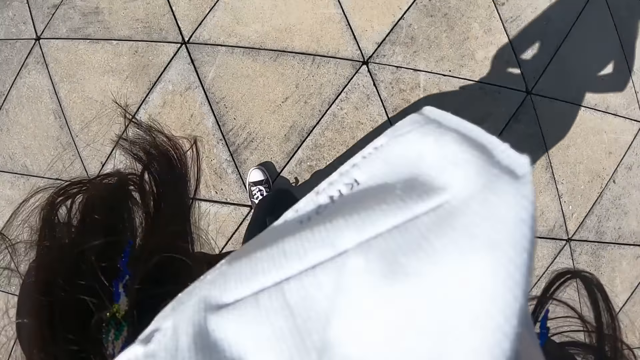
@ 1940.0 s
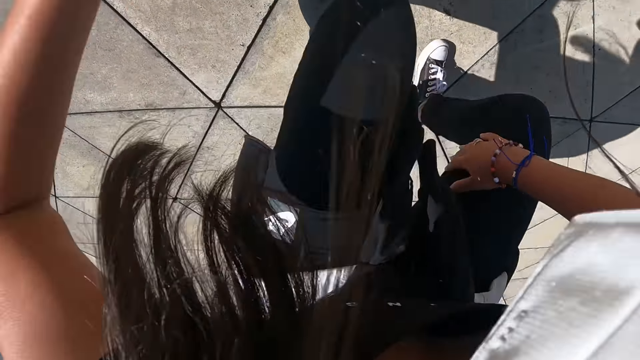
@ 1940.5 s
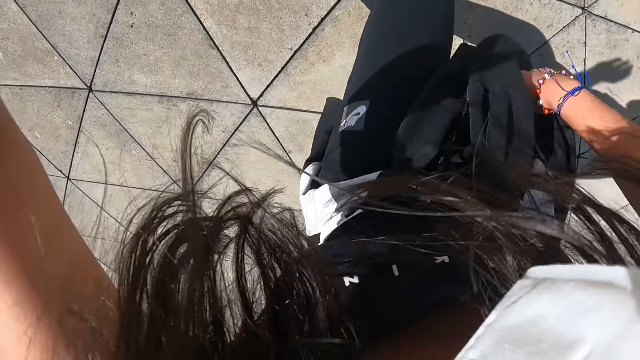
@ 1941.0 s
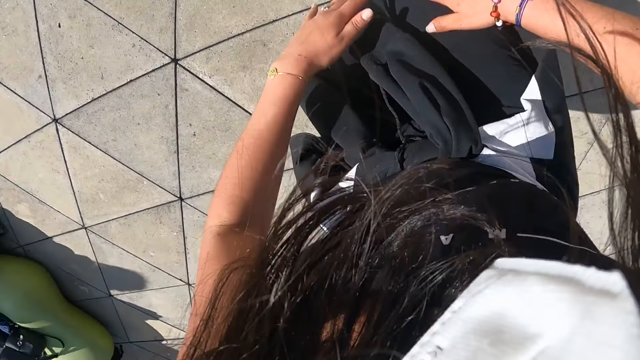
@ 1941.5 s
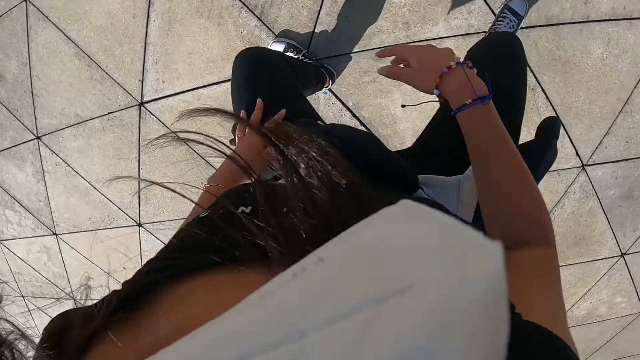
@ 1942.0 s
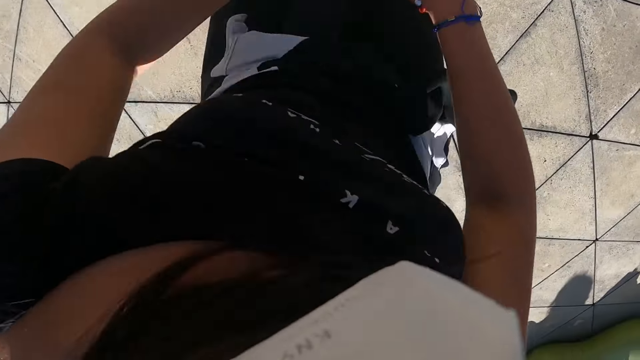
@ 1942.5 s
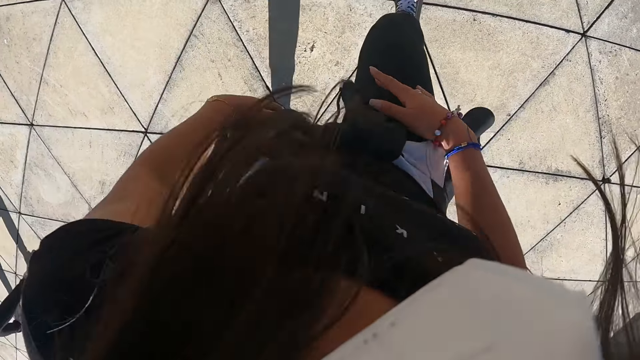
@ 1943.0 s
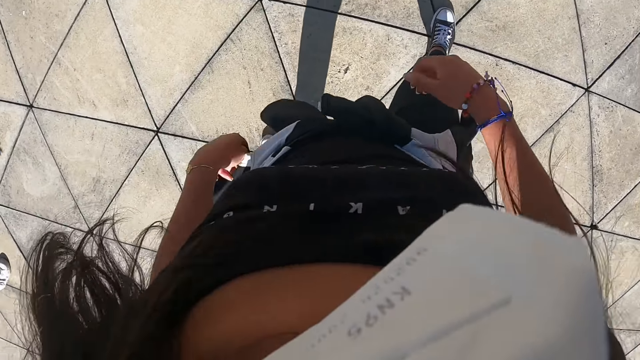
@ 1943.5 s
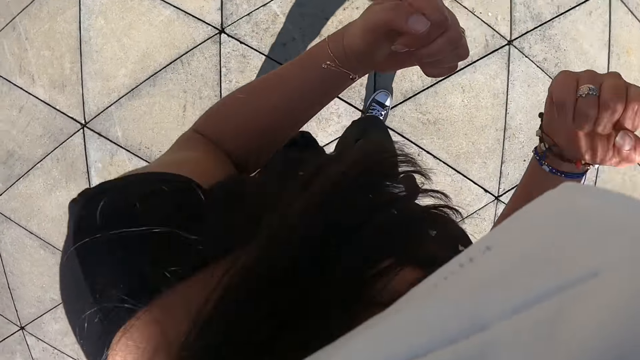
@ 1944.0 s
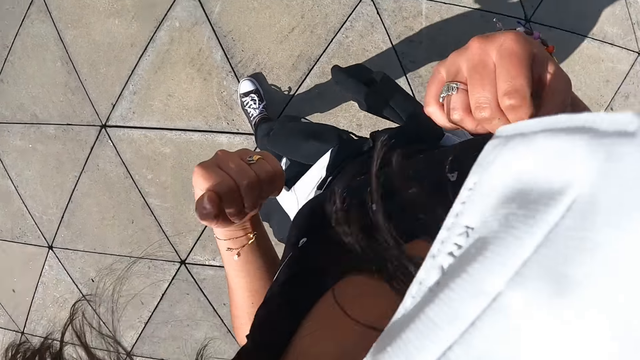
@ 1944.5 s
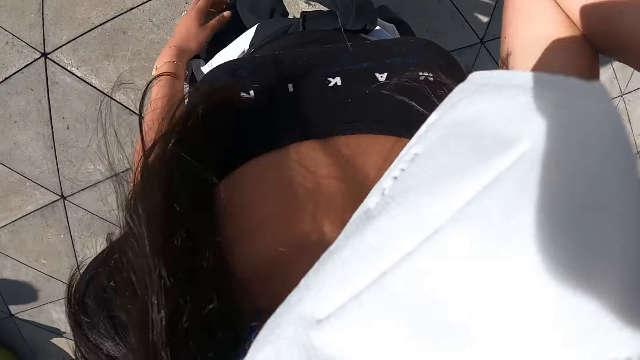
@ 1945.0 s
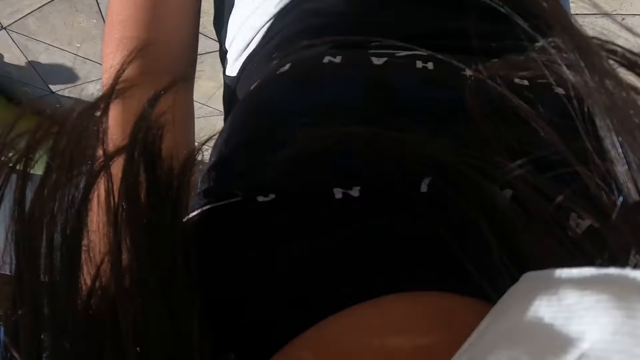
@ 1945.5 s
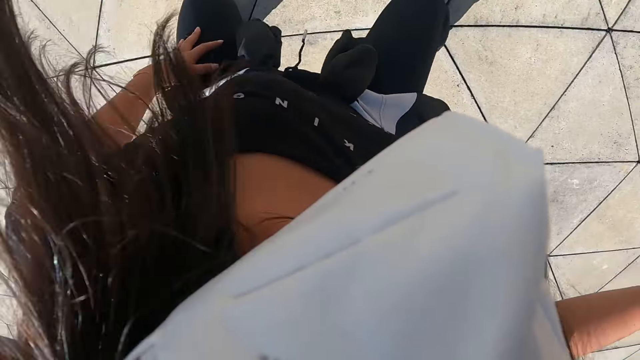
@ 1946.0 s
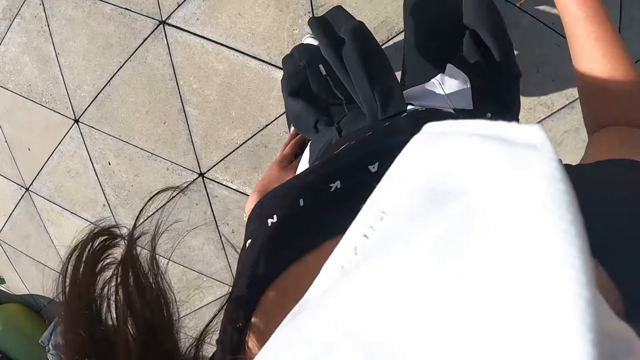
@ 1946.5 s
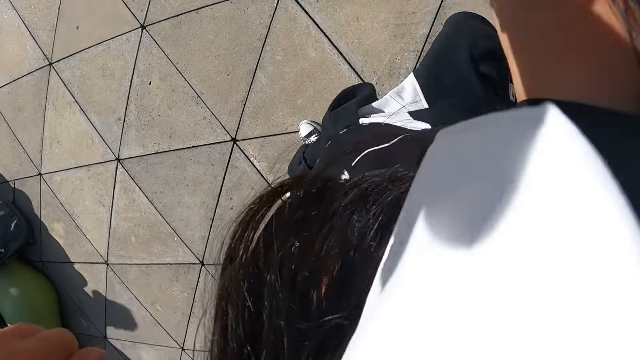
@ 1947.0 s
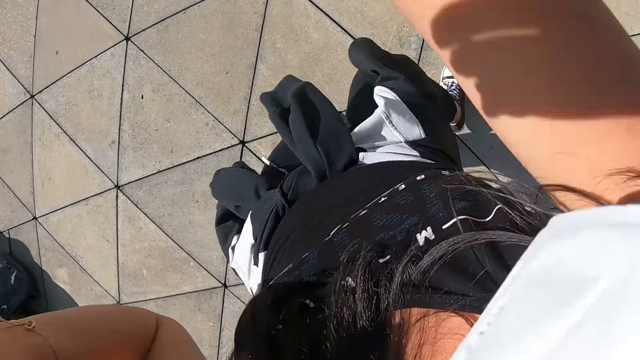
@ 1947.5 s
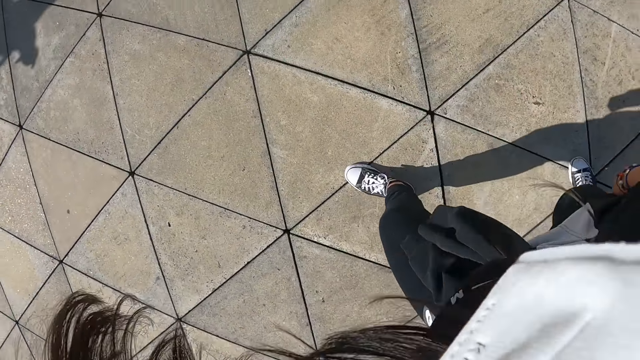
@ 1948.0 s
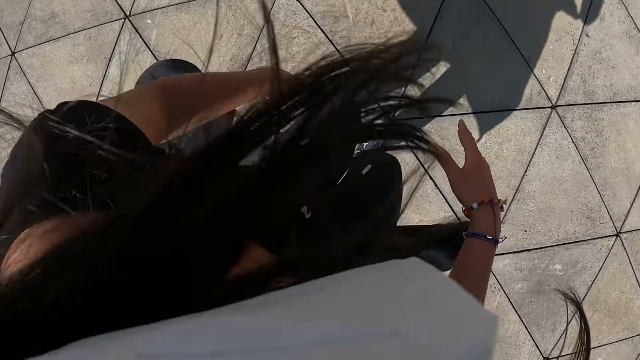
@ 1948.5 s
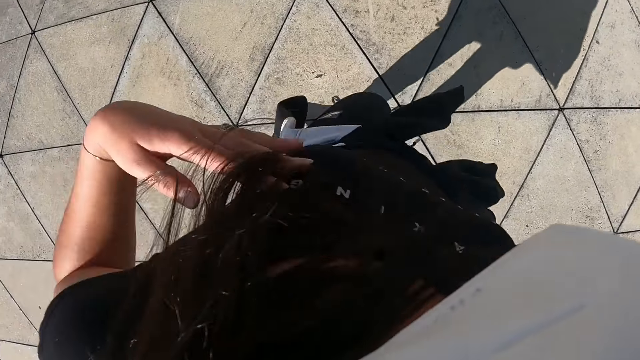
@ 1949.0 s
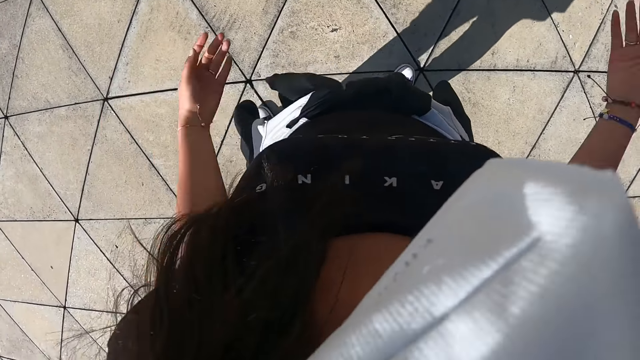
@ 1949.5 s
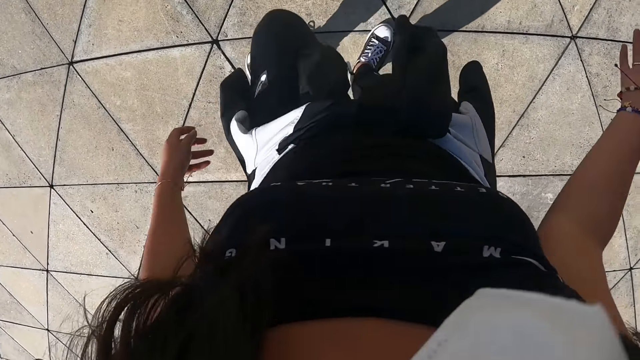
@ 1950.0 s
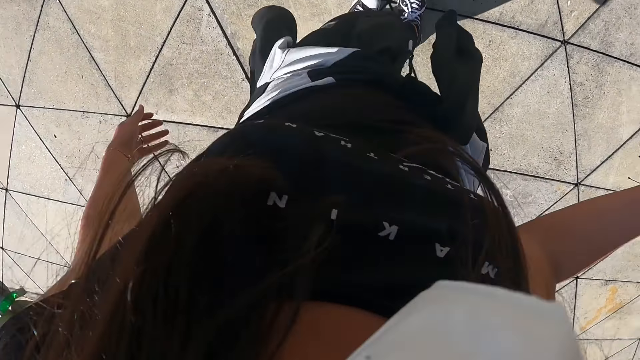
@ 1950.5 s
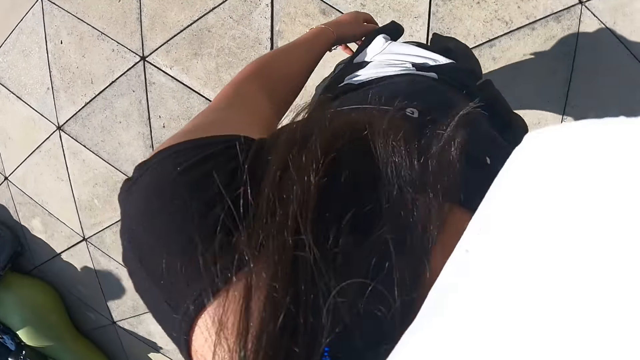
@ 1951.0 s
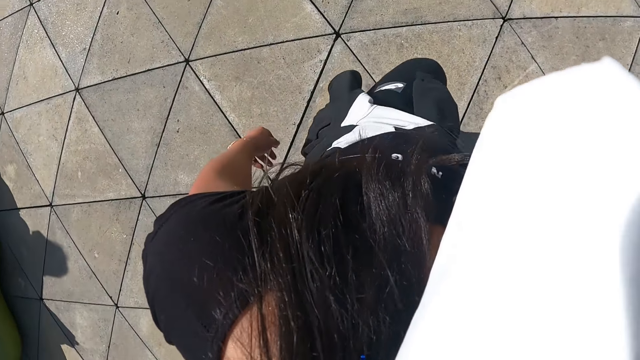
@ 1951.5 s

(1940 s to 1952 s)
The camera wearer dances. They exercise in the field.

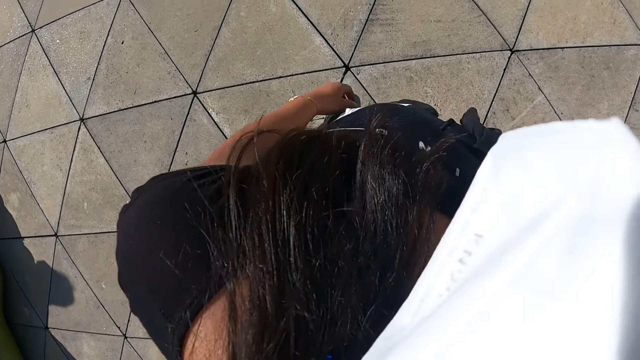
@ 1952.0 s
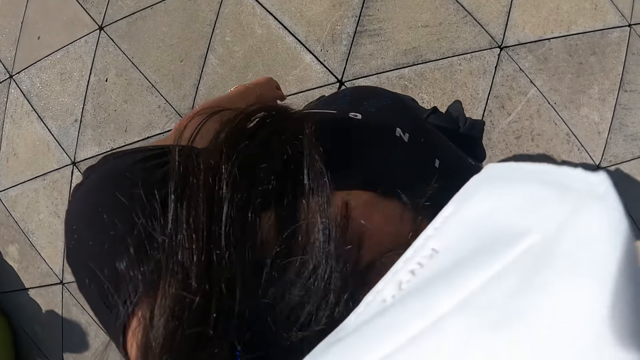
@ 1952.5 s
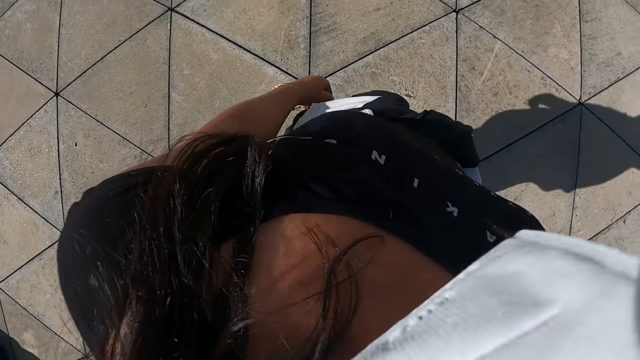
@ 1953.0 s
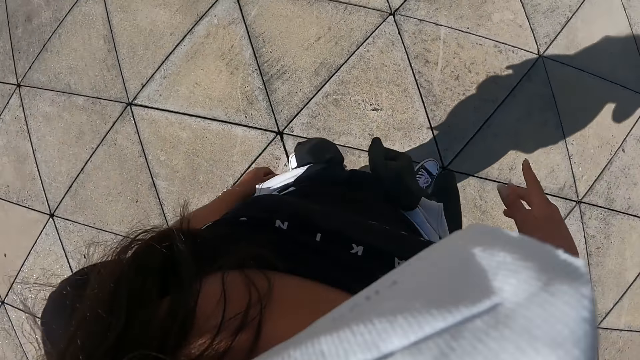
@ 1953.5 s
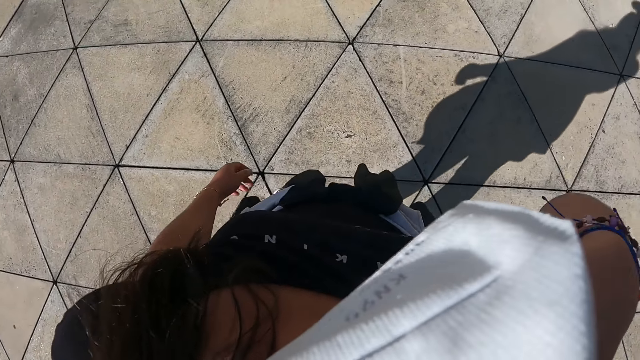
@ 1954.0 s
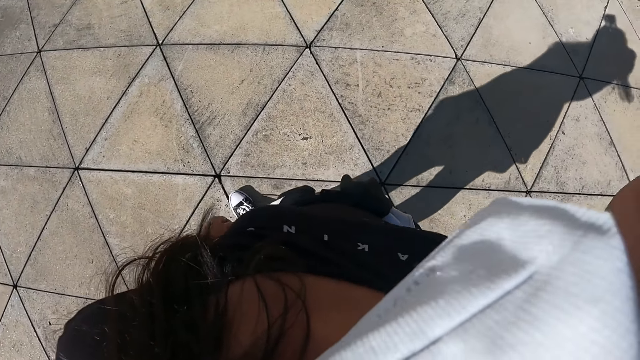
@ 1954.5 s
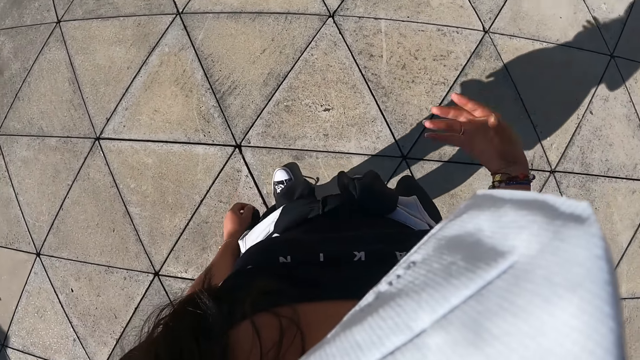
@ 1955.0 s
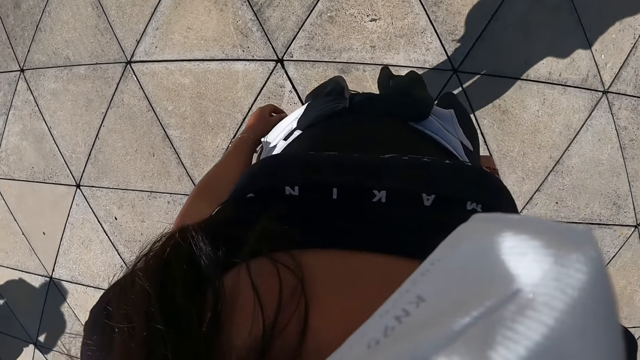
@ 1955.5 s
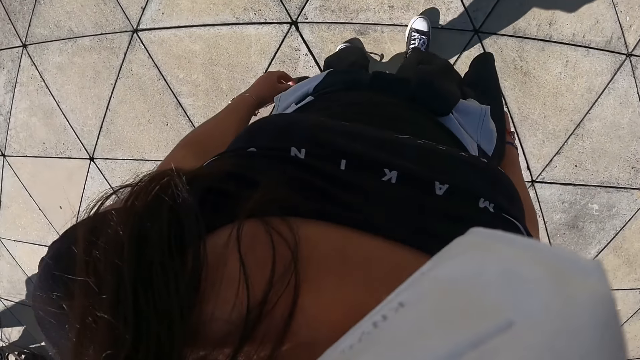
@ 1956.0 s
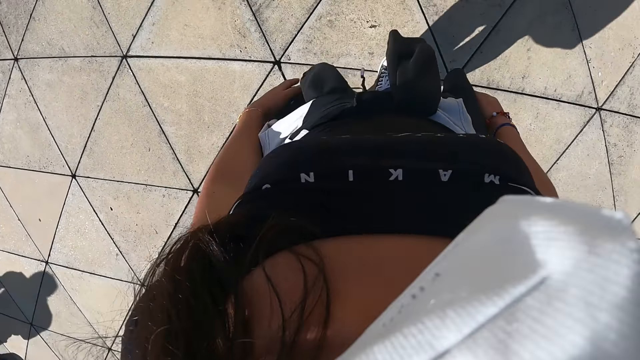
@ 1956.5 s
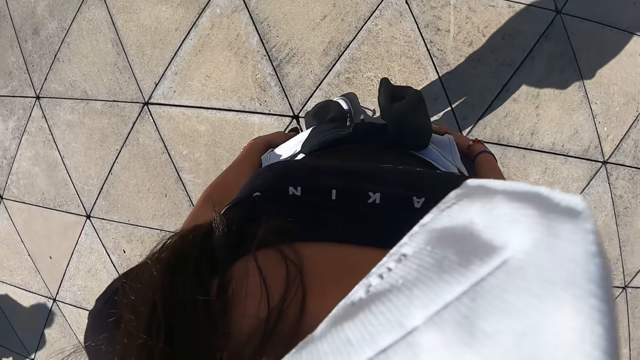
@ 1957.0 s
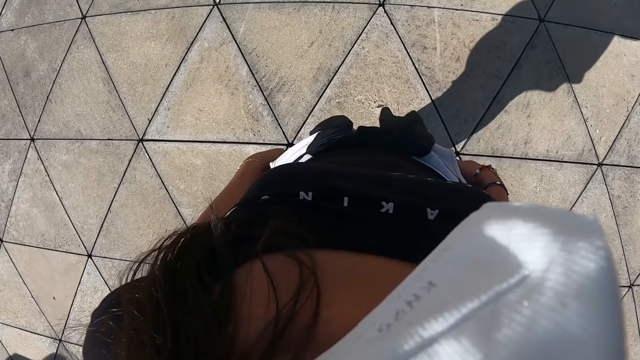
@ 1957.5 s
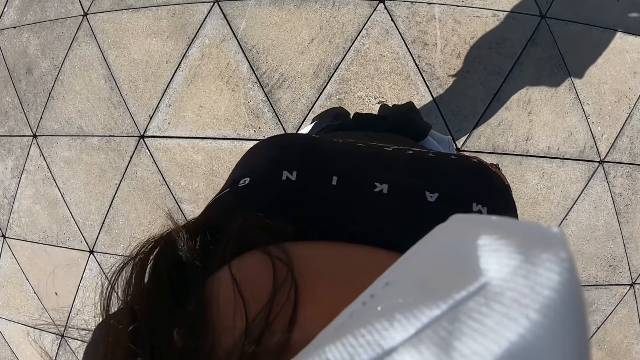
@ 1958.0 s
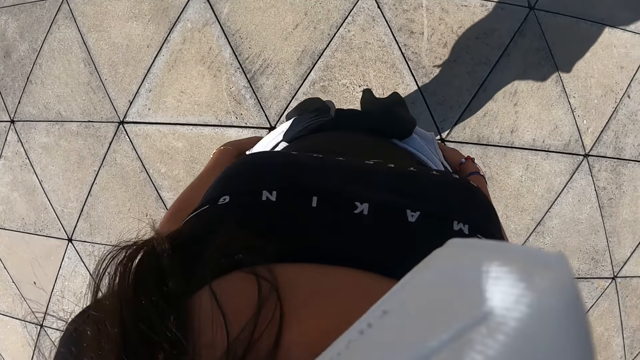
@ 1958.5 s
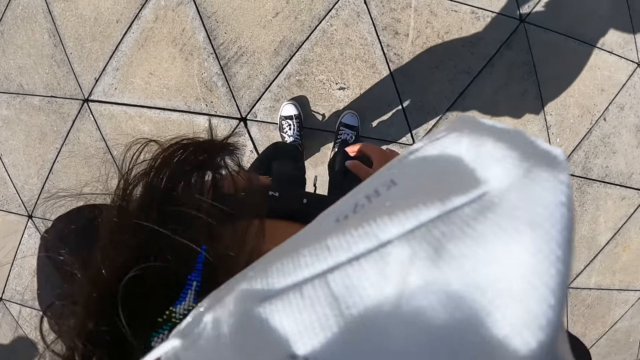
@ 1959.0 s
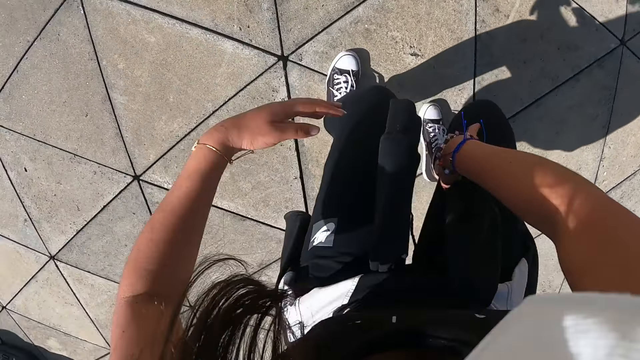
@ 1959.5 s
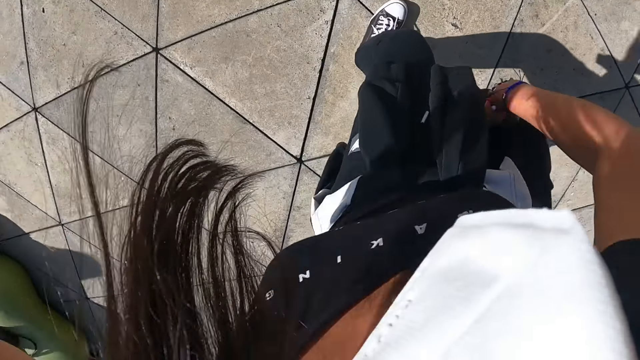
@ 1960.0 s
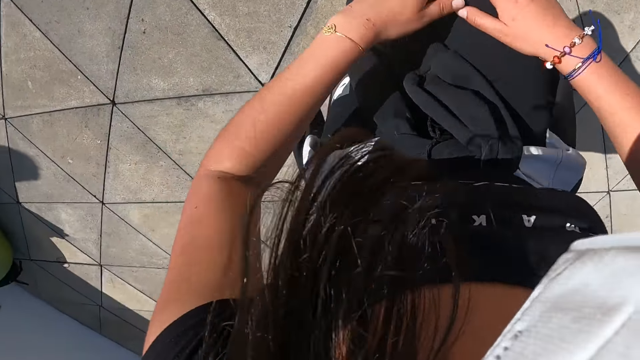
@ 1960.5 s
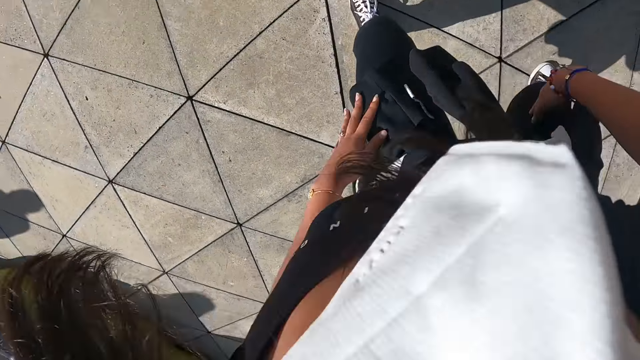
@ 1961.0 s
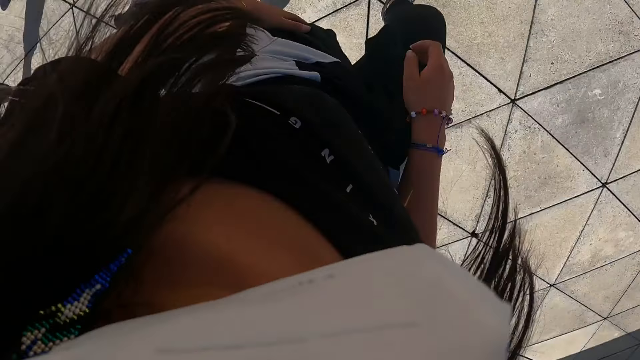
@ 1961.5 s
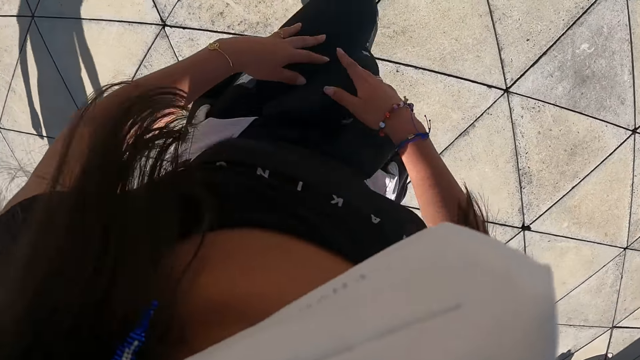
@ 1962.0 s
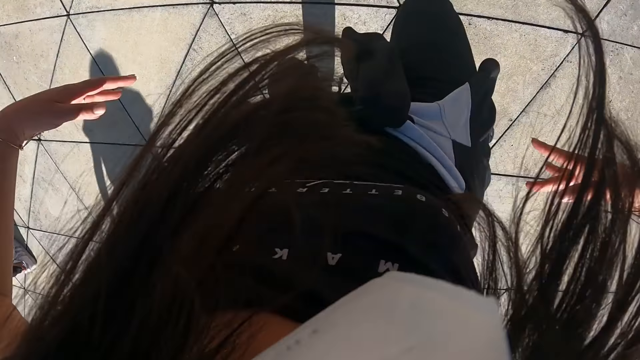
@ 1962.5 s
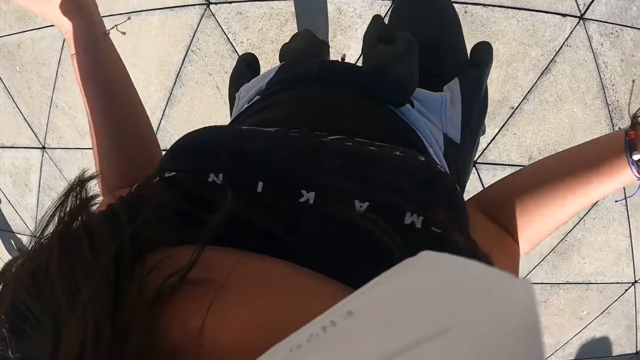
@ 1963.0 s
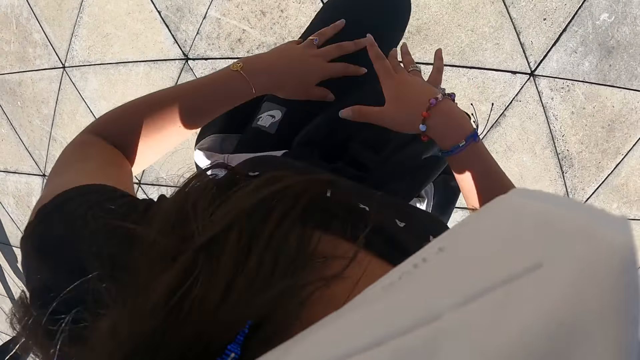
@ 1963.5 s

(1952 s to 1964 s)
The camera wearer moves her right hand. She dances.
